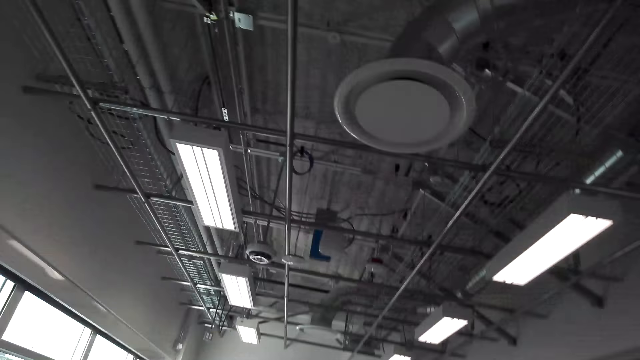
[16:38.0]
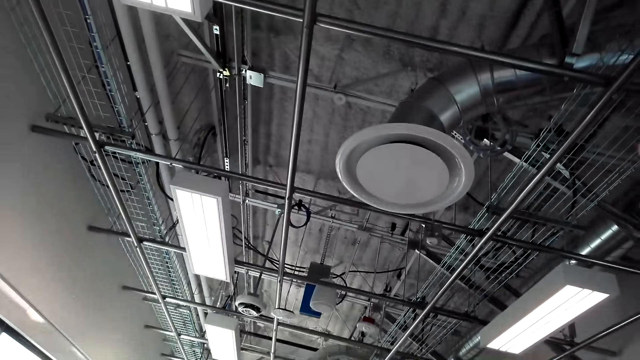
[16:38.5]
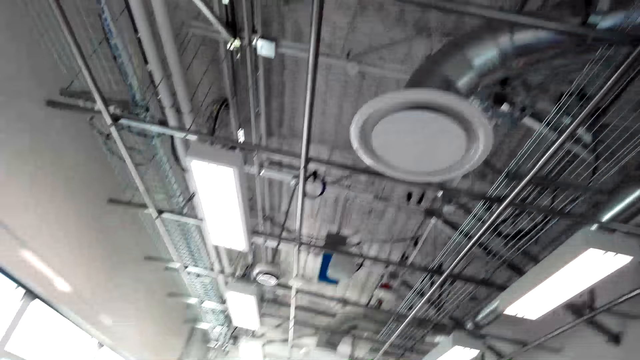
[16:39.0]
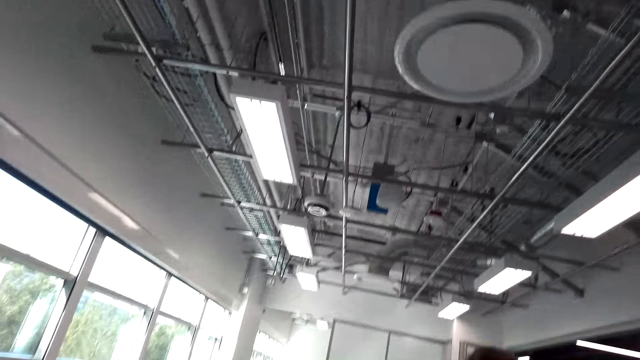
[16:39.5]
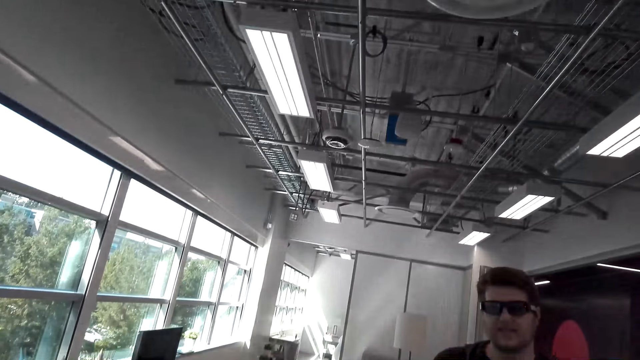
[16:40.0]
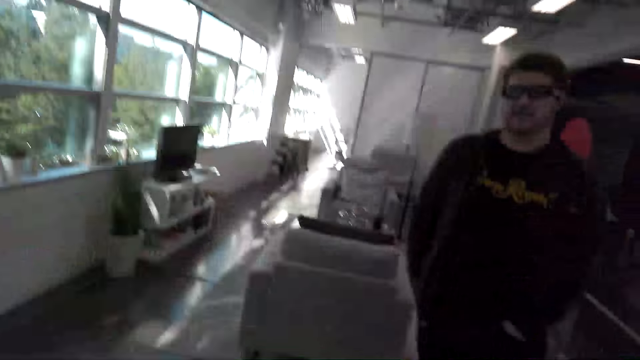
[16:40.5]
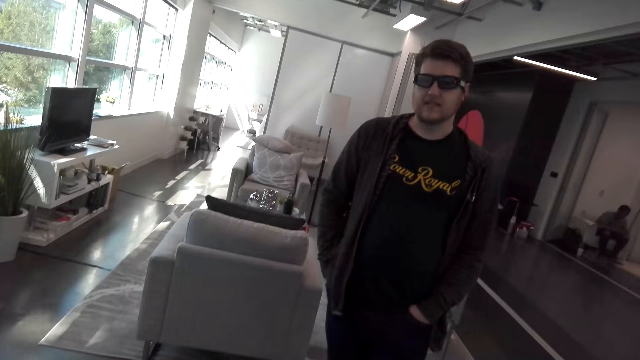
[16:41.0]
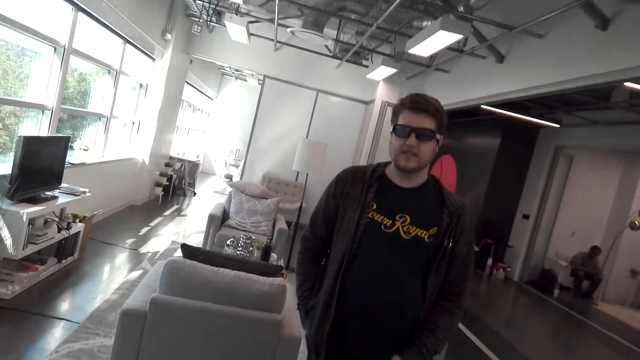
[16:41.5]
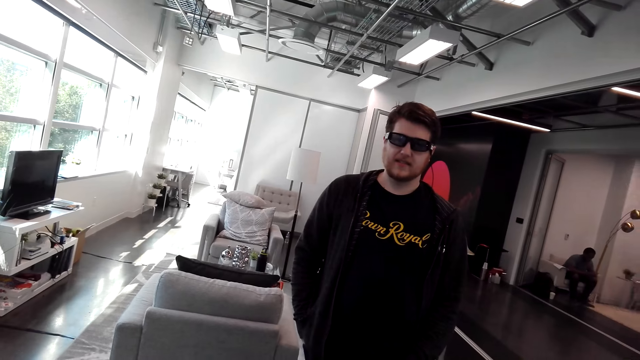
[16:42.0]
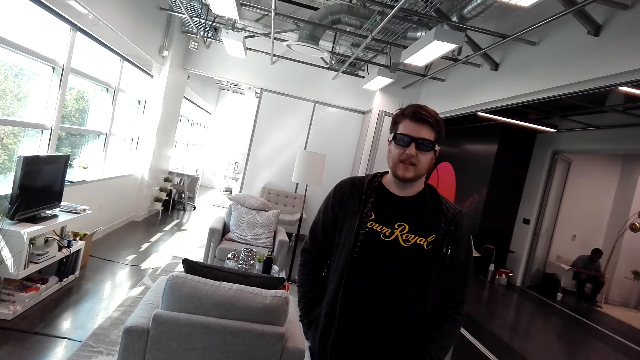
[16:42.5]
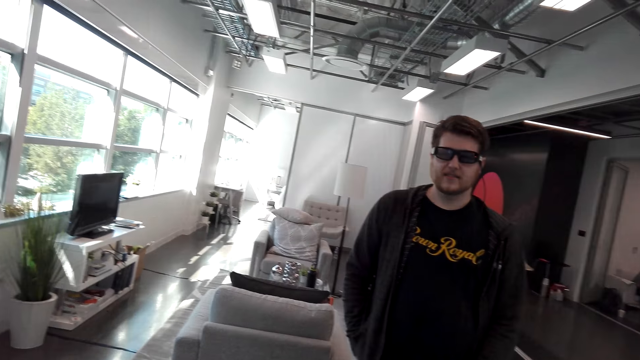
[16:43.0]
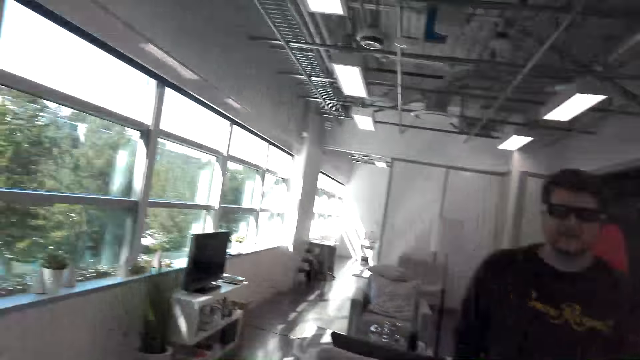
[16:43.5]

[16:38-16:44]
The camera wearer looks around.

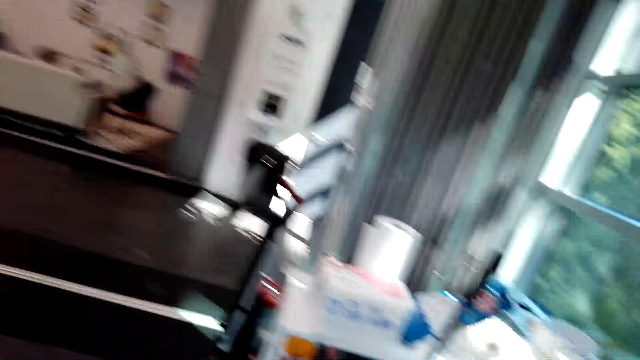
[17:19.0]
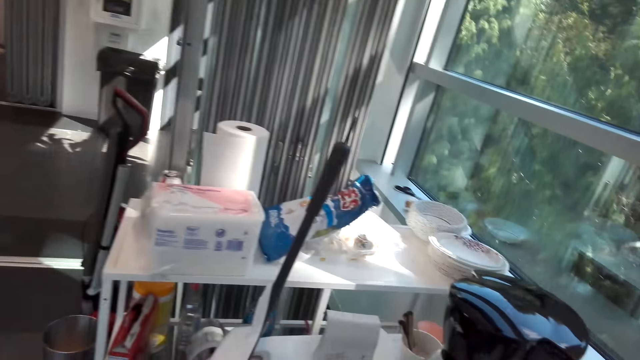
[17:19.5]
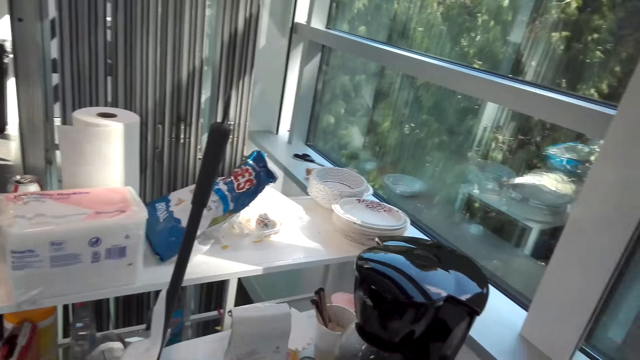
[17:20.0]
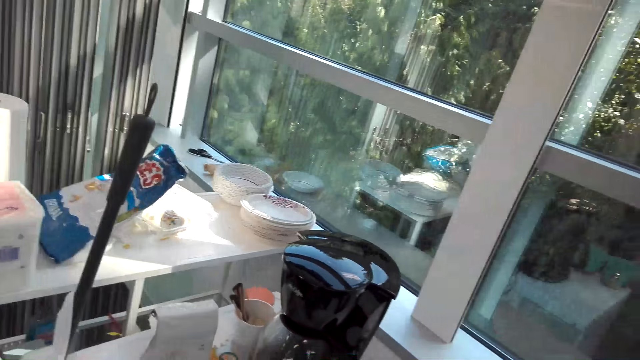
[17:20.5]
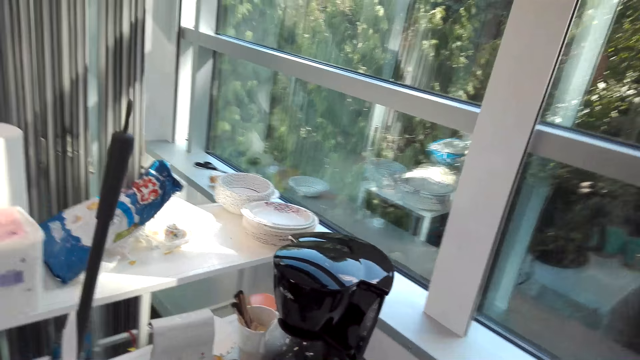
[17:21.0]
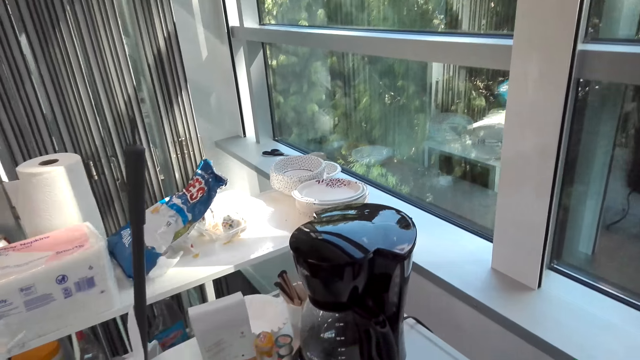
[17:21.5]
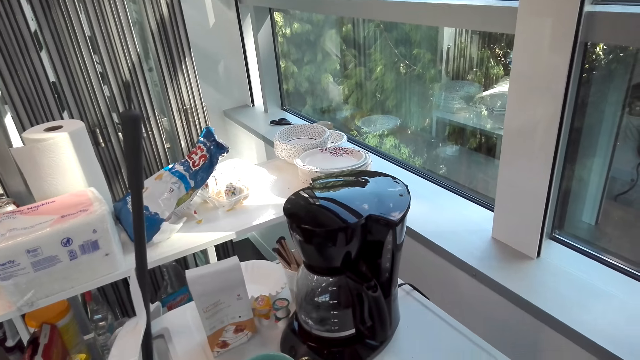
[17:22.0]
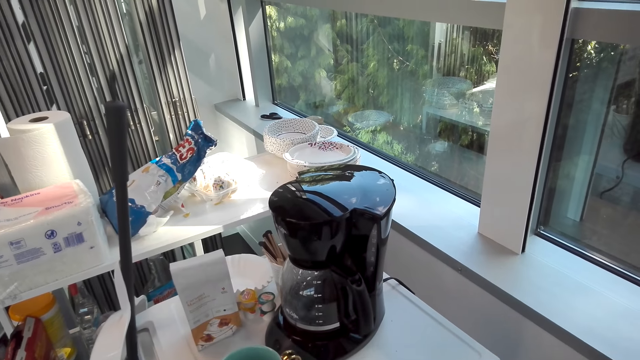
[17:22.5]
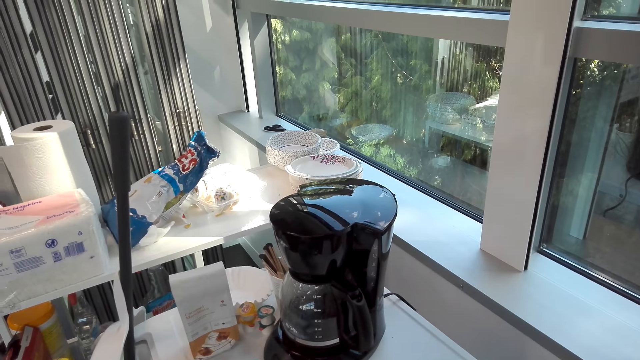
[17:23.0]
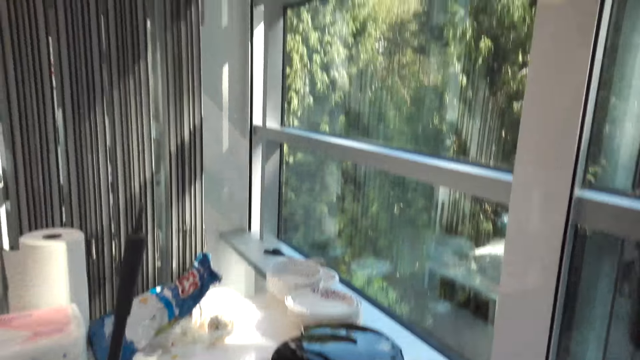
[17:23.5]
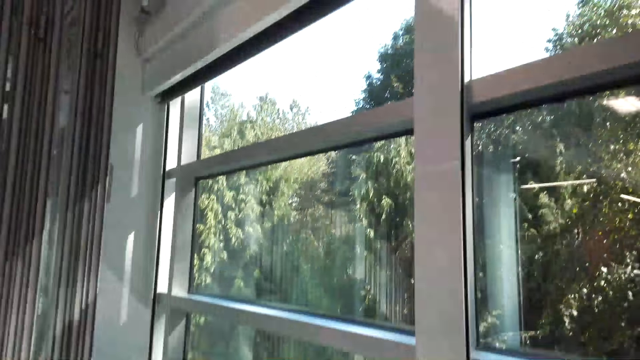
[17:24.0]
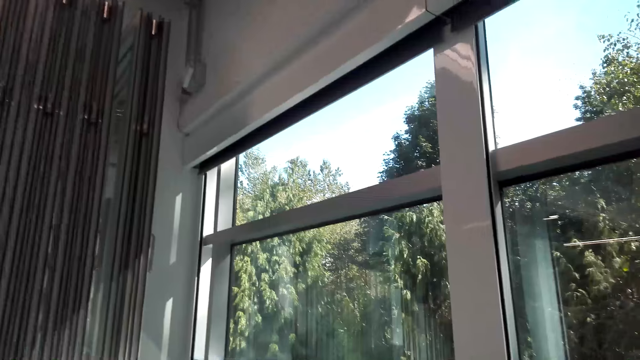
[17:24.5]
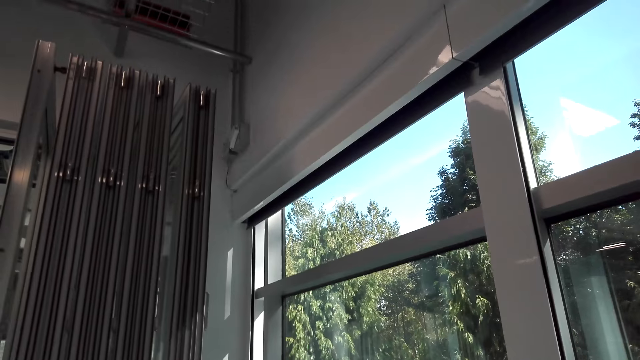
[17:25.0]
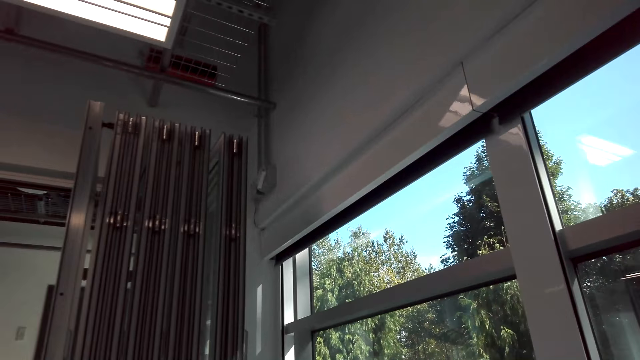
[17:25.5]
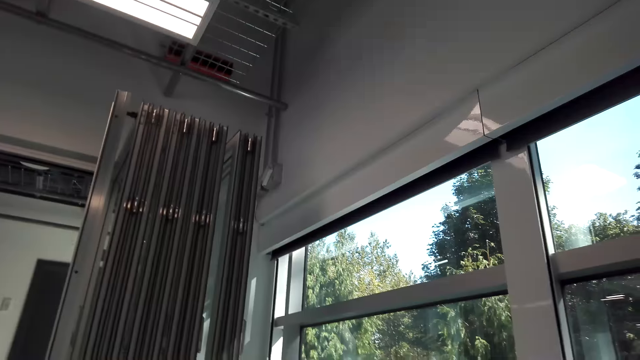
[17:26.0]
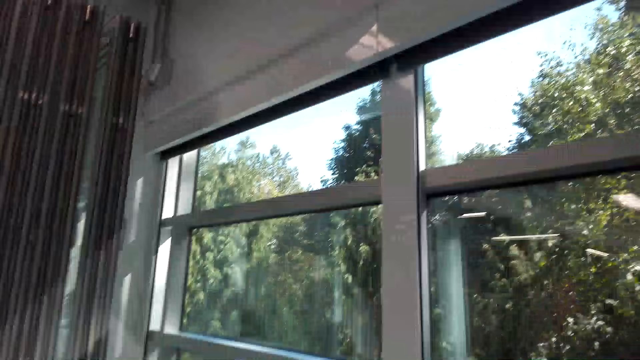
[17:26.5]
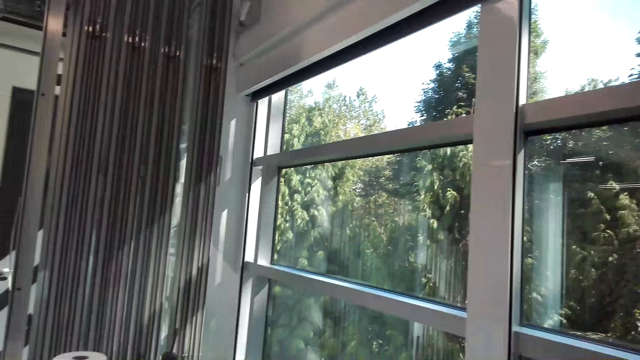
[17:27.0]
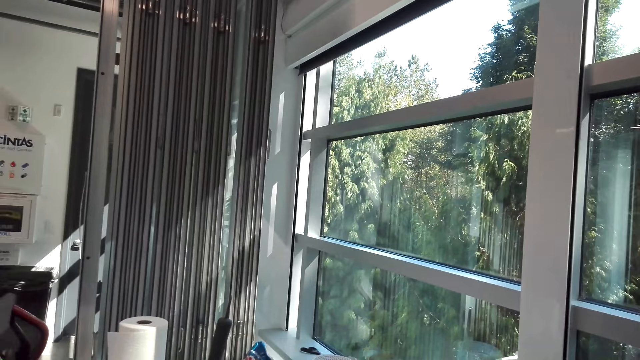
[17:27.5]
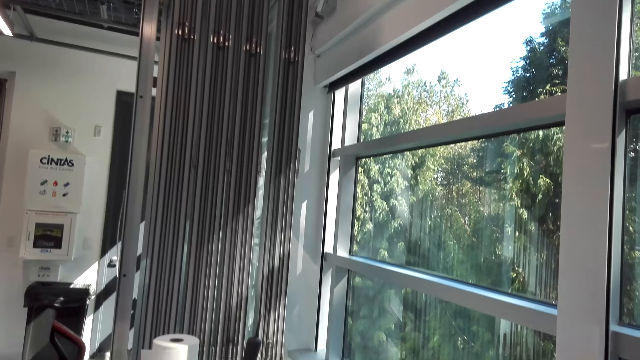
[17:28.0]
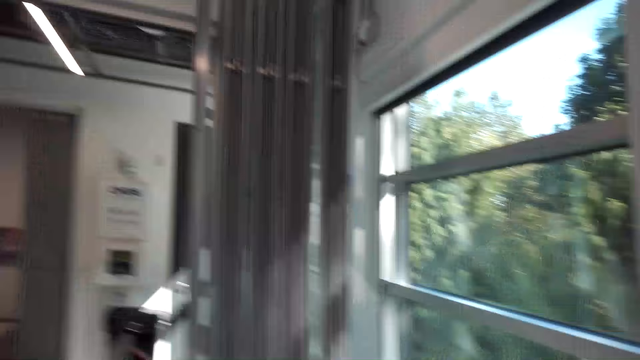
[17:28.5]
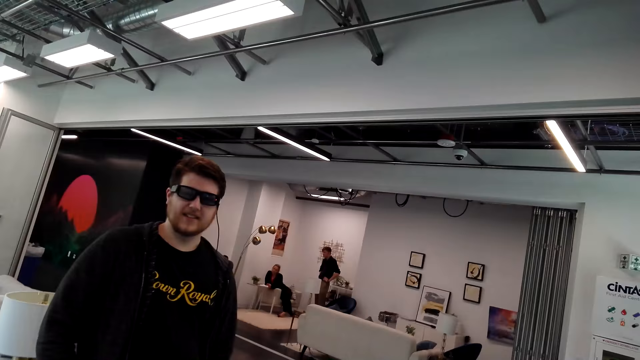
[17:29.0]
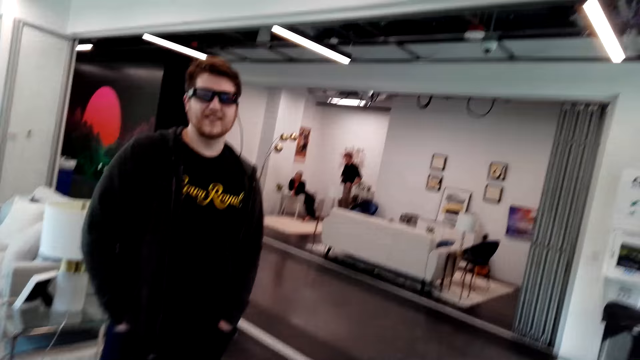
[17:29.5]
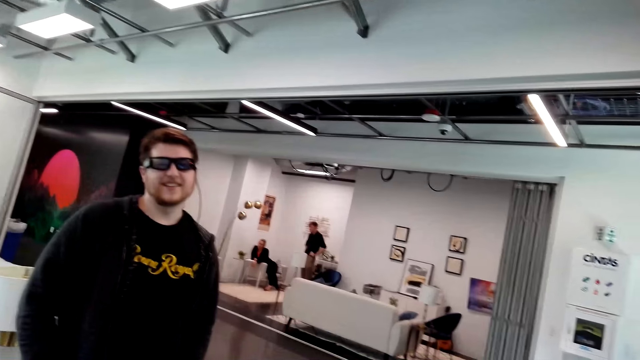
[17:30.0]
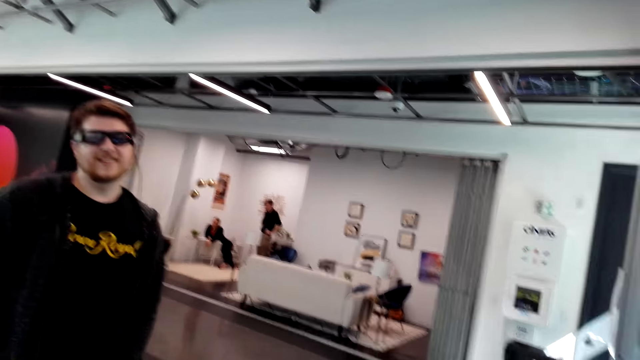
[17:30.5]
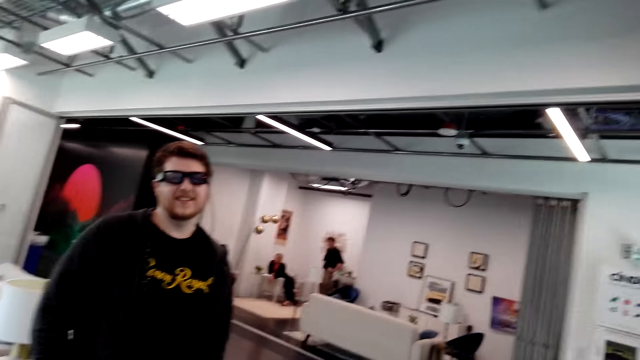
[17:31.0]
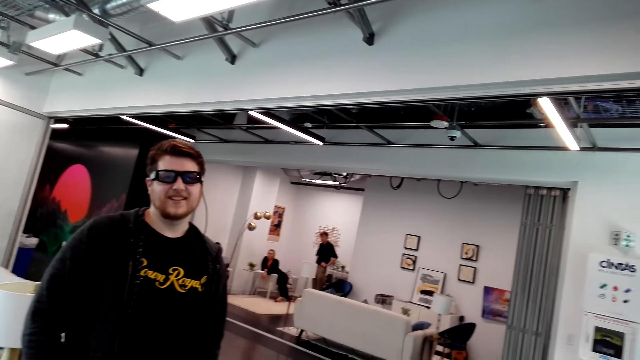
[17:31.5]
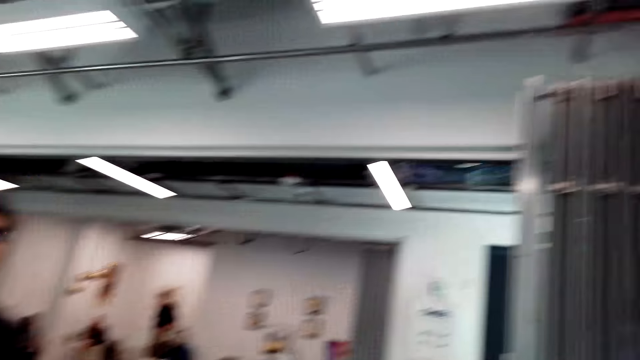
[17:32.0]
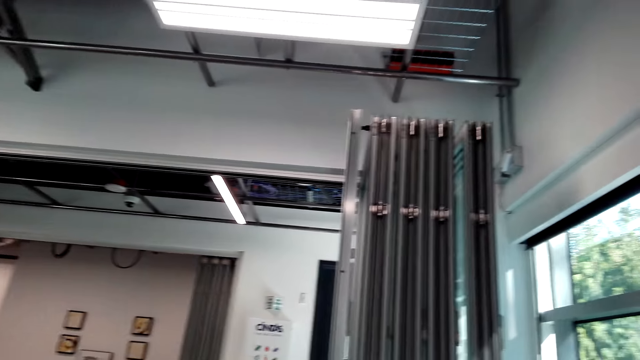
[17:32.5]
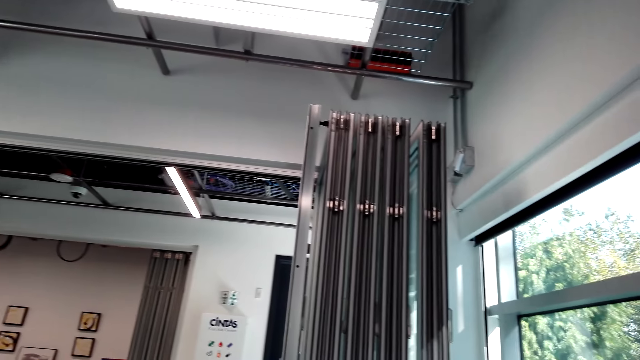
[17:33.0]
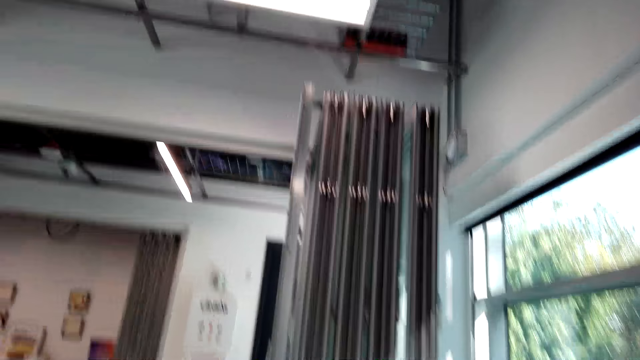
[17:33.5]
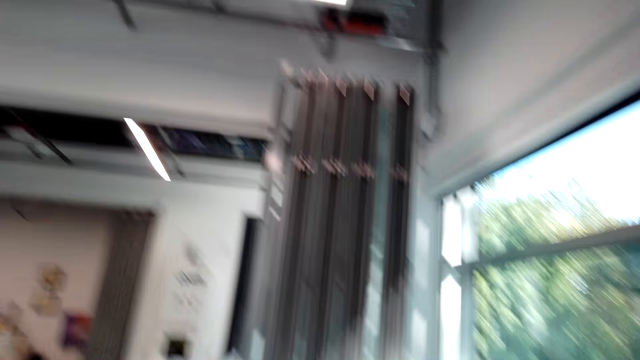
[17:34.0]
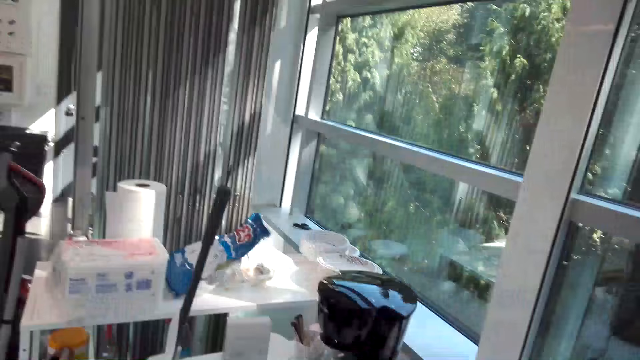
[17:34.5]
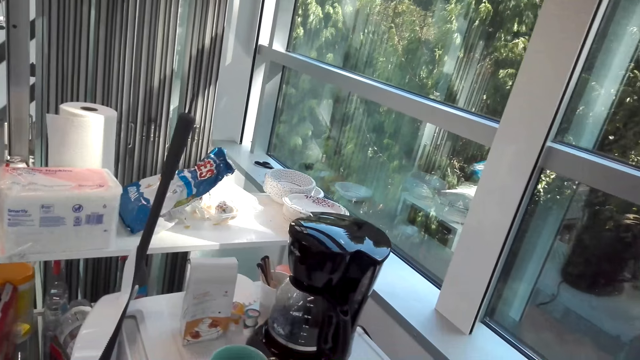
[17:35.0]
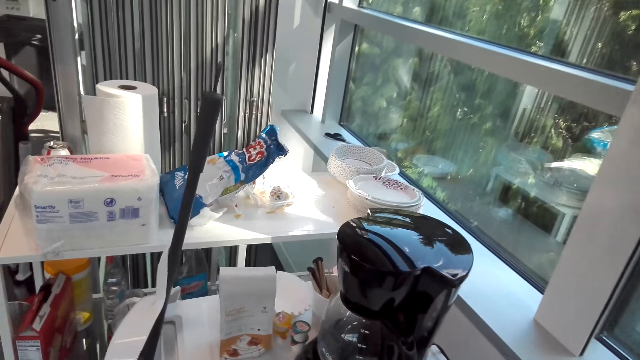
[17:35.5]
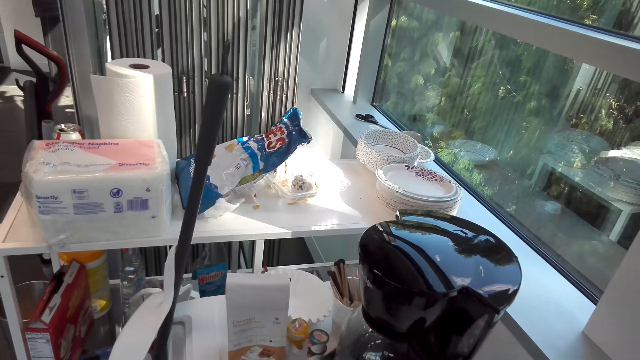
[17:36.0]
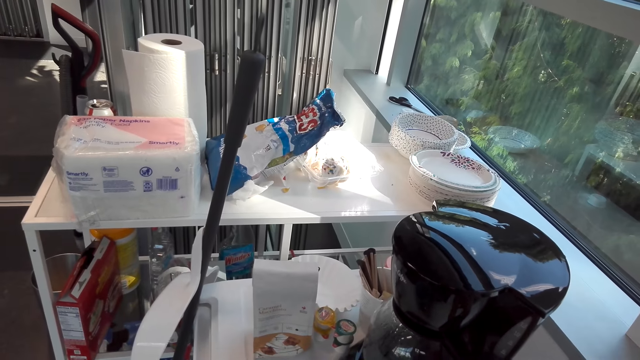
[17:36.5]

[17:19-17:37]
The camera wearer looks at the coffee machine. They look at a man.
